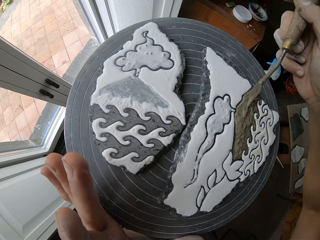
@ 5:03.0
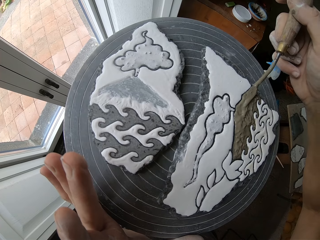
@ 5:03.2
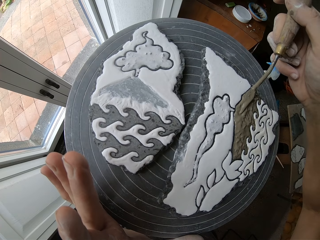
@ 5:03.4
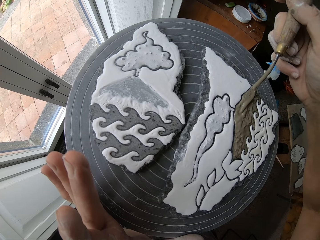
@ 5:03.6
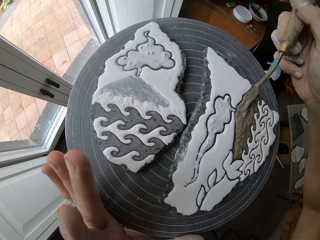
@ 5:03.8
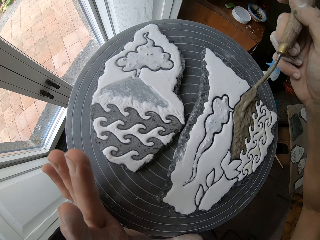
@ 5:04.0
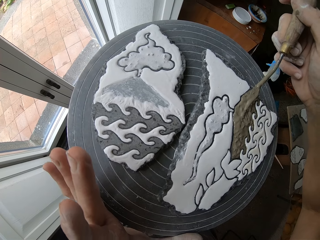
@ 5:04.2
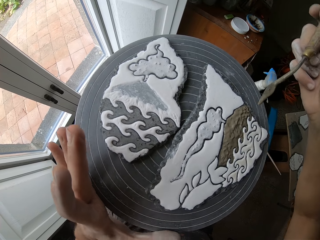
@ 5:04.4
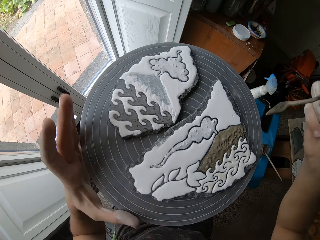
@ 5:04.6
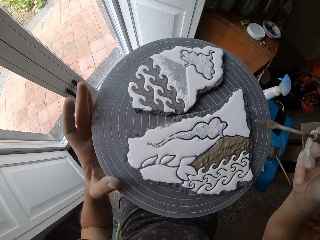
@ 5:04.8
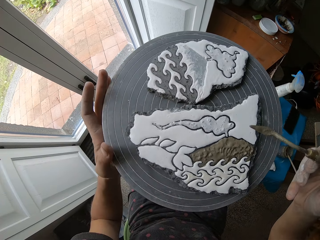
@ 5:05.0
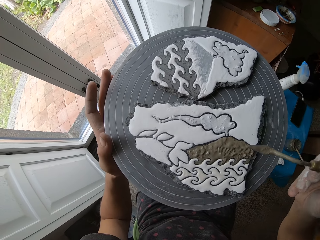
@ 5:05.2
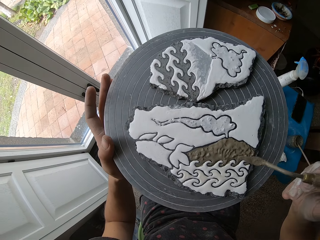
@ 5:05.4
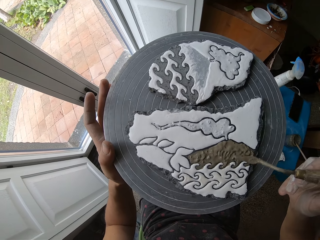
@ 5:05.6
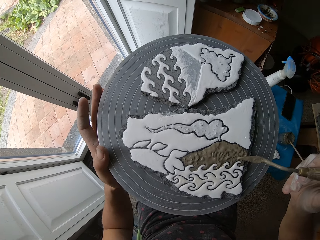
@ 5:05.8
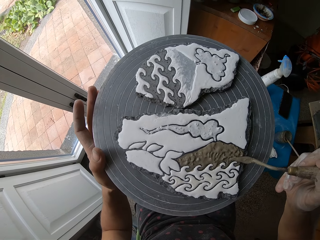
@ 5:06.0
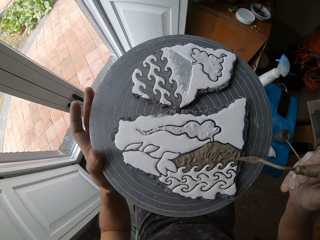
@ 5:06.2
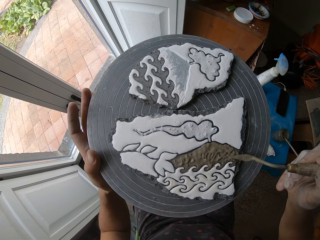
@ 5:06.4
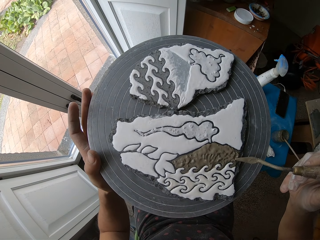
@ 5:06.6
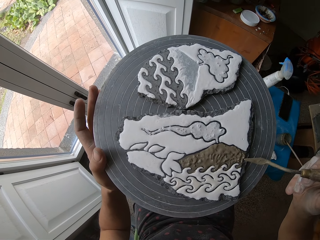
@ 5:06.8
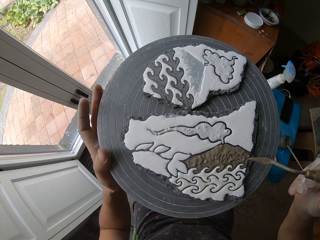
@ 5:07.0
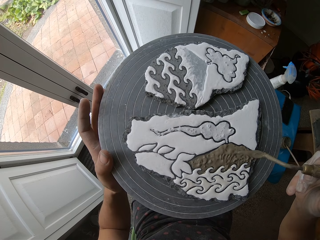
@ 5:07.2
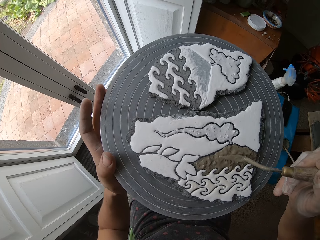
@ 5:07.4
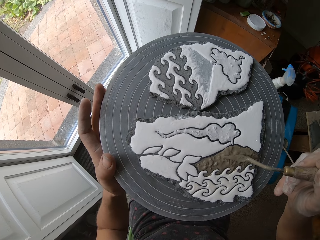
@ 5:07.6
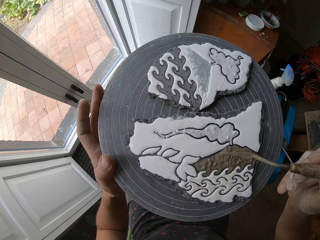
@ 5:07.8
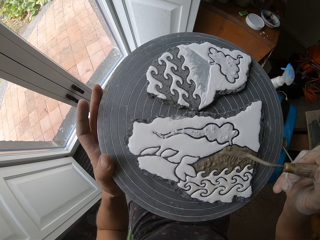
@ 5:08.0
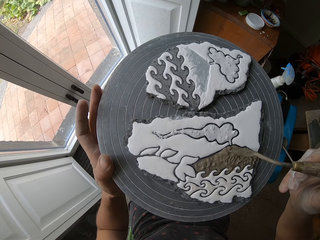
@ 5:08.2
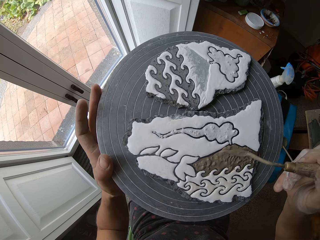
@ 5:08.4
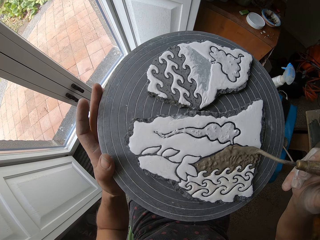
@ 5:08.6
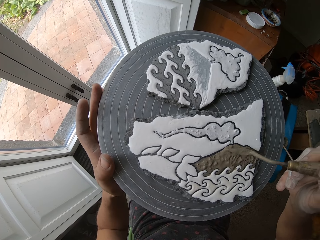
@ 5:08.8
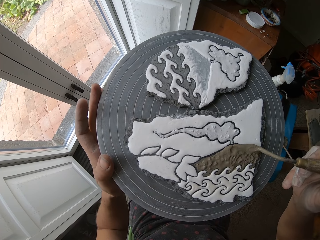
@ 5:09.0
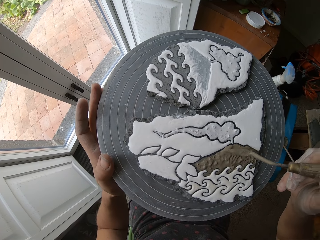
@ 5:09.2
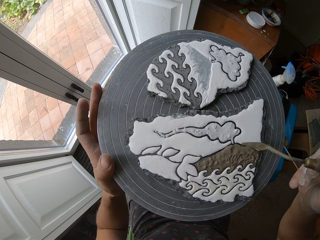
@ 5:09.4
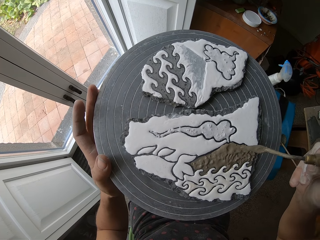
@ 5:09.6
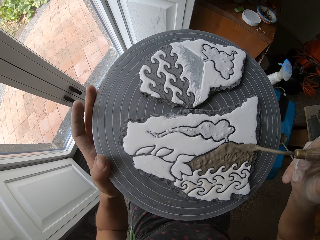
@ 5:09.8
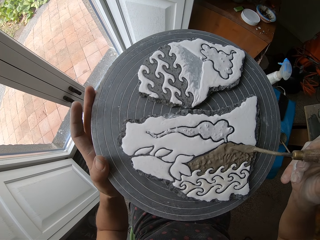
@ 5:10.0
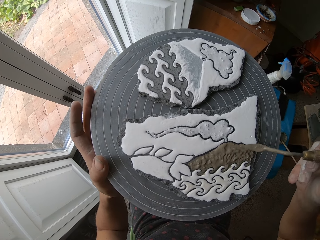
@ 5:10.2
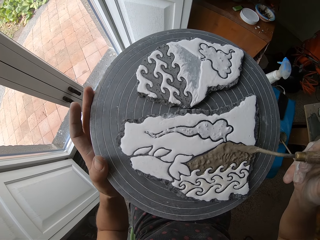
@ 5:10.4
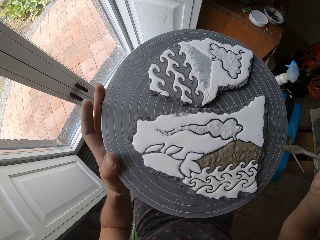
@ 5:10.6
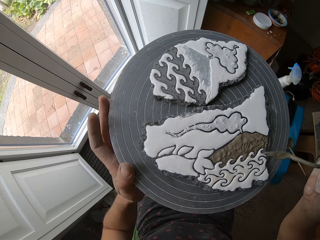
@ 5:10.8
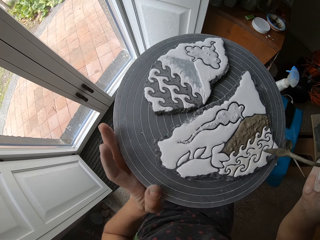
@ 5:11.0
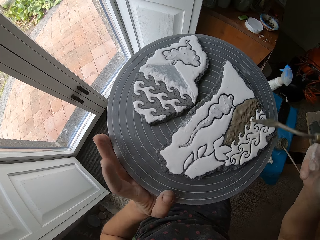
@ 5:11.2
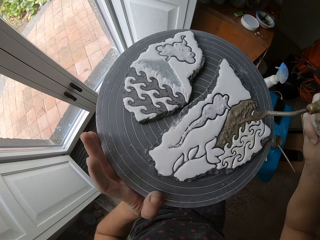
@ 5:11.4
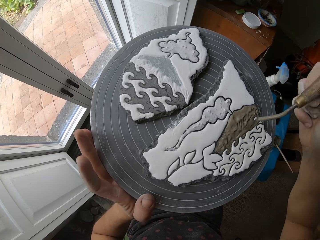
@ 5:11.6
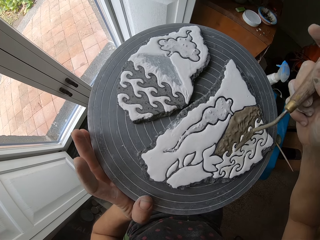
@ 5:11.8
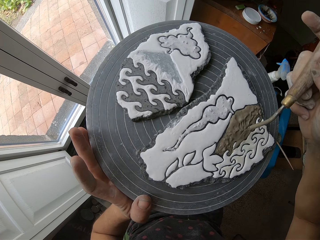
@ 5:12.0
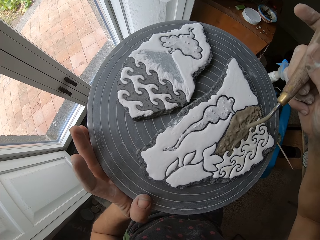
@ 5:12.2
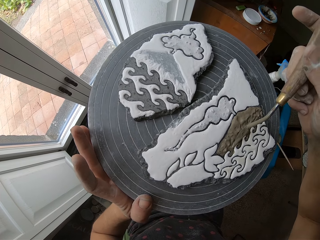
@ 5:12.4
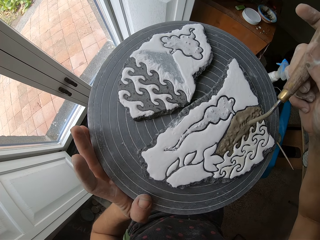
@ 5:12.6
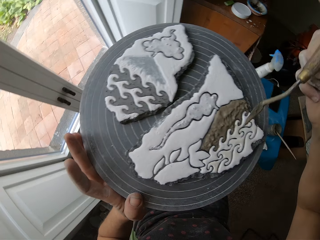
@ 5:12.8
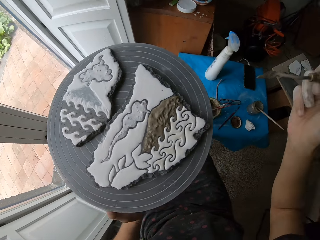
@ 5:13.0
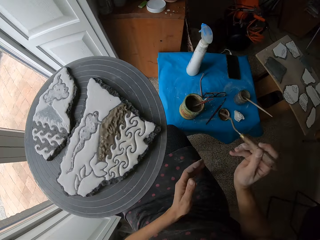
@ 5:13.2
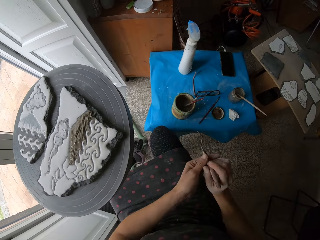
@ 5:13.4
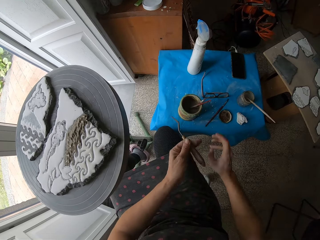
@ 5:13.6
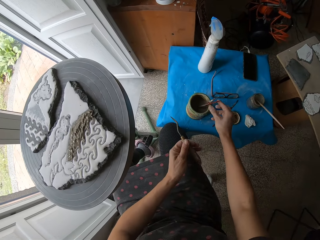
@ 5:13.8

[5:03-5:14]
The camera wearer turns the craft with both hands. They make a pattern on the clay using the sculpting tool. They paint the craft with a crafting tool. They turn the craft. They make a pattern on the clay using the sculpting tool. They paint the craft with the crafting tool.

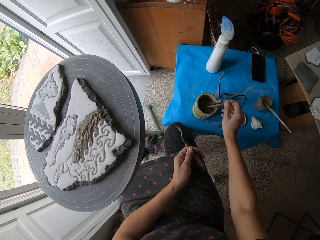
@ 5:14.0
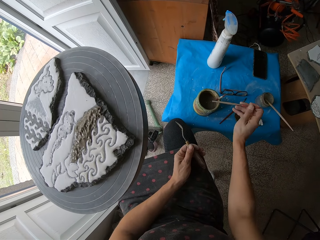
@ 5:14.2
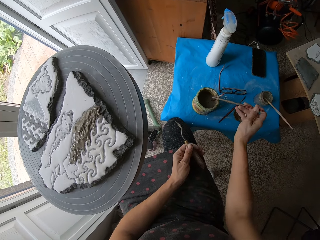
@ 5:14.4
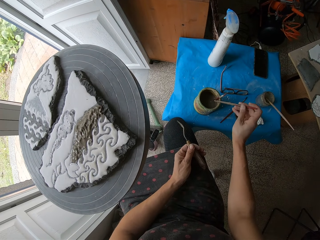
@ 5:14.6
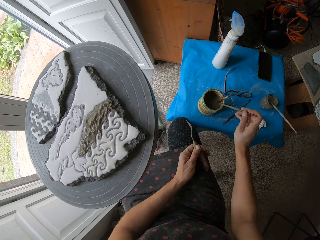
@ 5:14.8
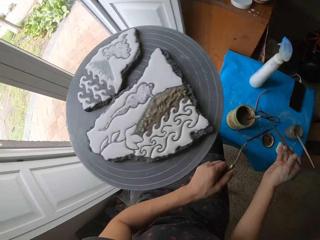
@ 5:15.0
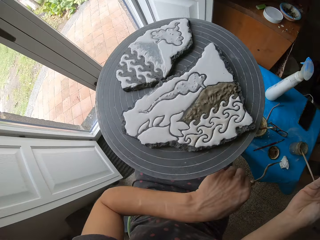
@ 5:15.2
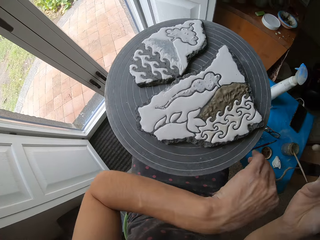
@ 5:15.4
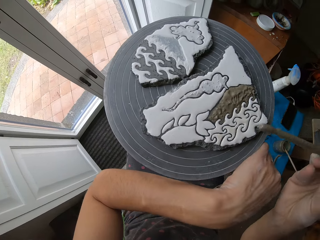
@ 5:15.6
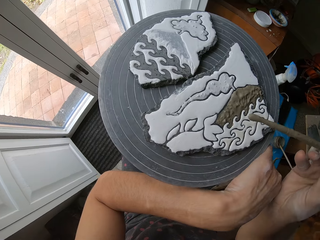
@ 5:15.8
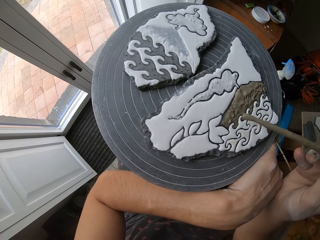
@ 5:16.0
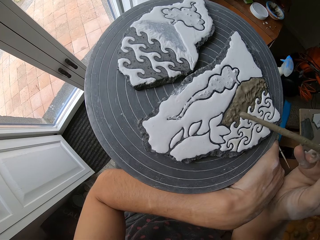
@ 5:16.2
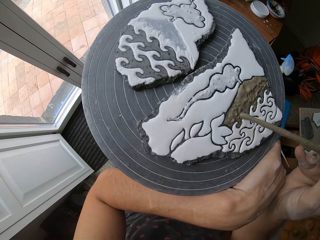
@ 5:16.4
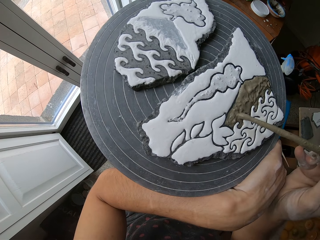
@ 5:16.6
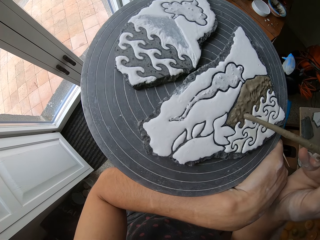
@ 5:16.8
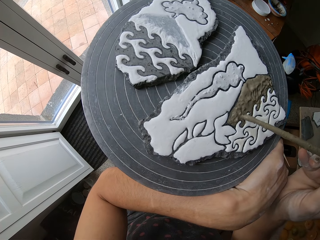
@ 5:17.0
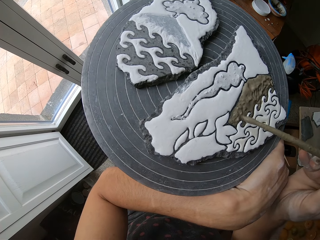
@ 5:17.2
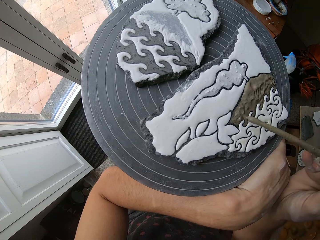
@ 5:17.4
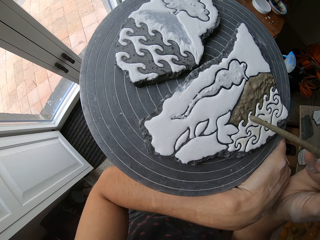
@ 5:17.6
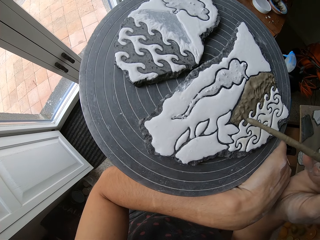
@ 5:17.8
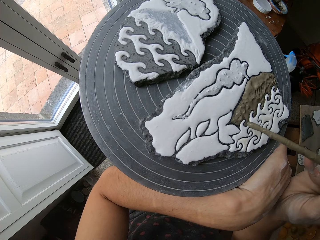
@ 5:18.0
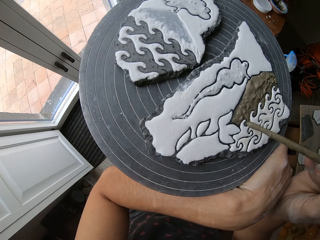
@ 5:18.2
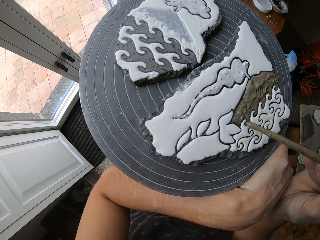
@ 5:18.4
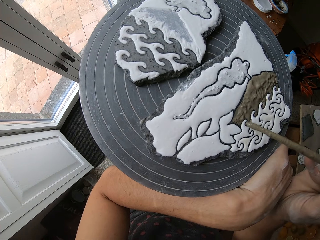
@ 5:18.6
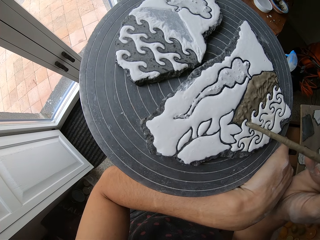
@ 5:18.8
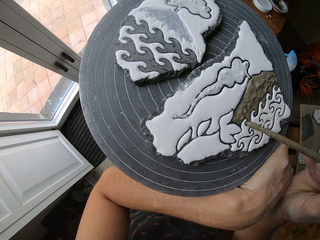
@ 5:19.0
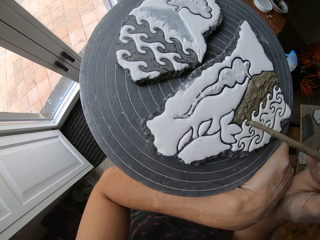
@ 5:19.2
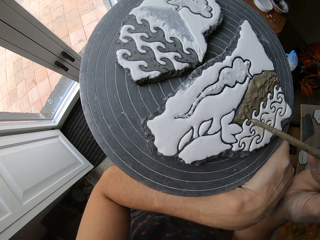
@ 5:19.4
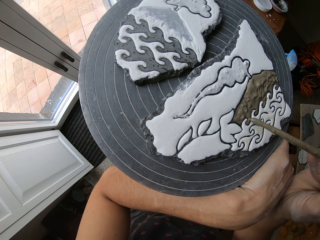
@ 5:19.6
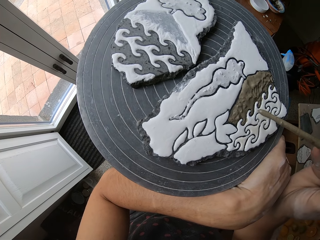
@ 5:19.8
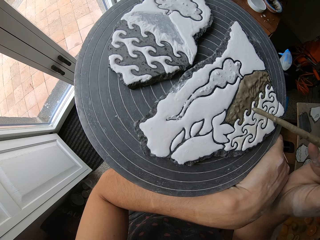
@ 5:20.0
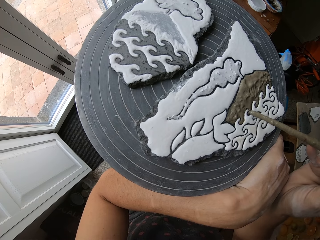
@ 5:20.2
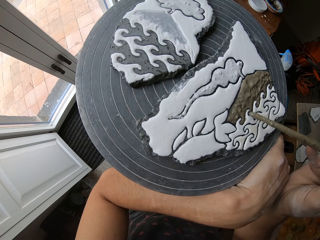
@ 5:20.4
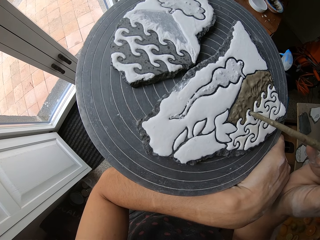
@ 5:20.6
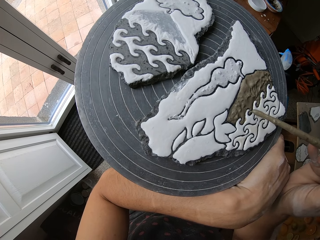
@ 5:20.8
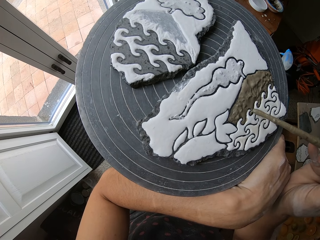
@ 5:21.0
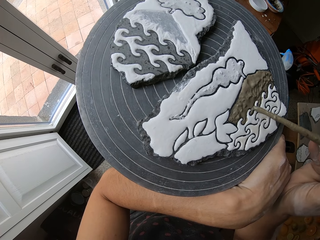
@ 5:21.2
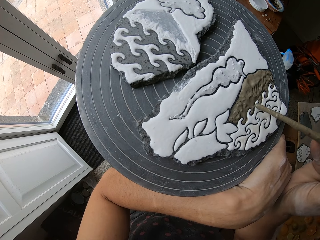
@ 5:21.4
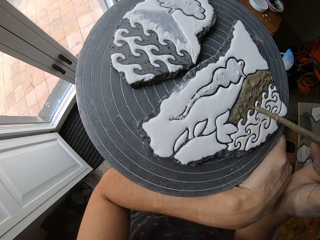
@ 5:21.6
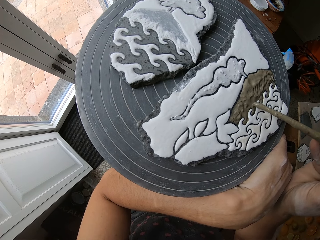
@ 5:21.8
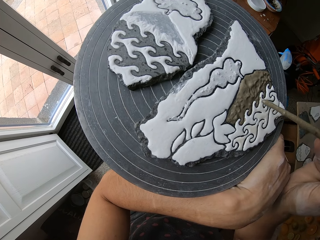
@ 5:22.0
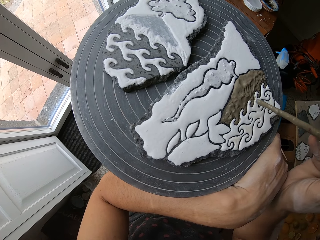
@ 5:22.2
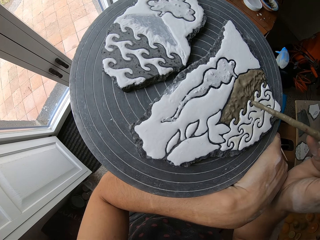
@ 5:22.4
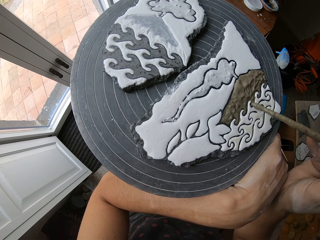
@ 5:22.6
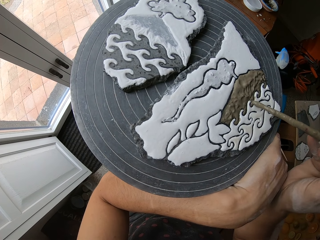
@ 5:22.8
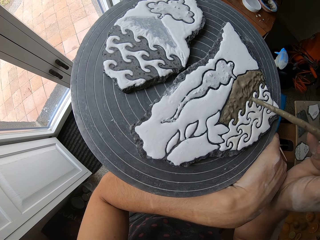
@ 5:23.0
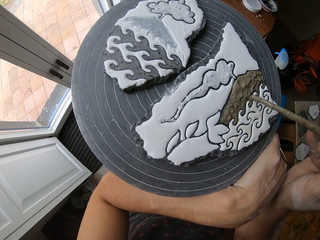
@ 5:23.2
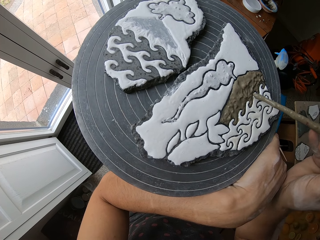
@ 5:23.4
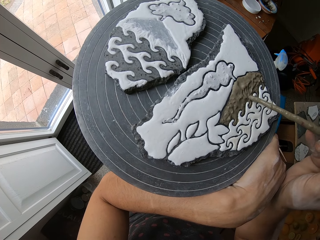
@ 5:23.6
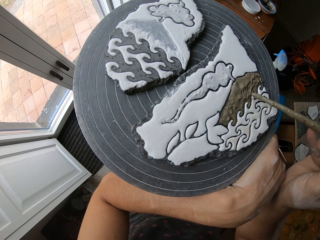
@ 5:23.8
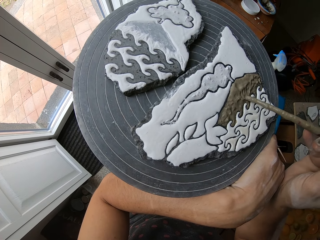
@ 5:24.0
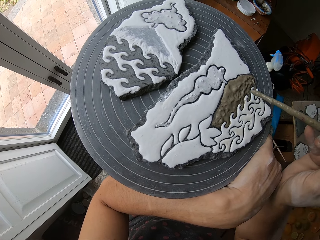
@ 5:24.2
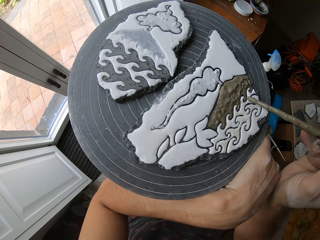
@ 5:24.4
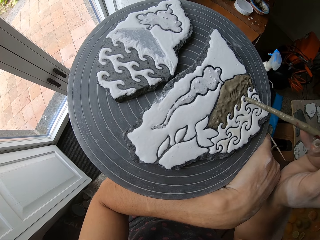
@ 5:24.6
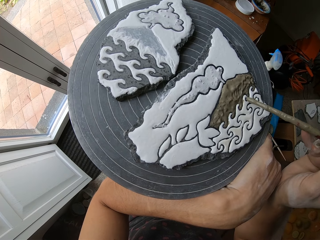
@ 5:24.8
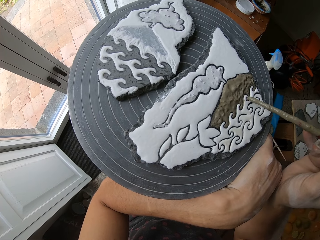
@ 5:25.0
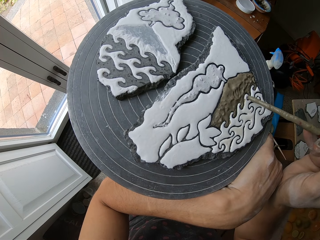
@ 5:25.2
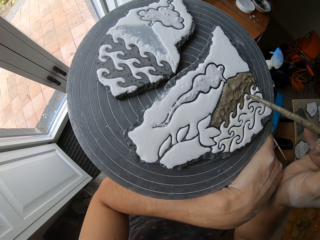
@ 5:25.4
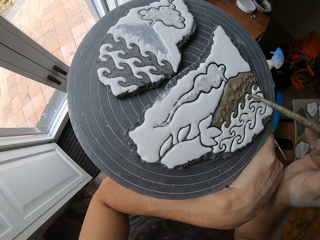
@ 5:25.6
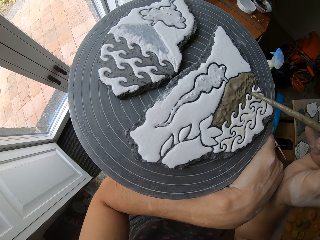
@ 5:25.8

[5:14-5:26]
The camera wearer holds the craft tool with the left hand. They pick up a stick or brush from the container. They look around. They polish the clay with the brush. They paint the craft with a crafting tool.
